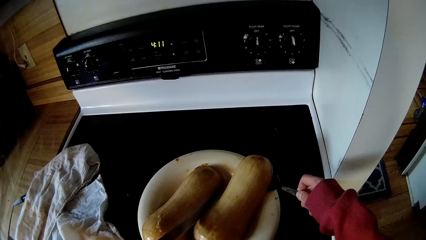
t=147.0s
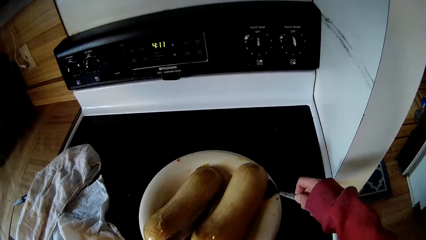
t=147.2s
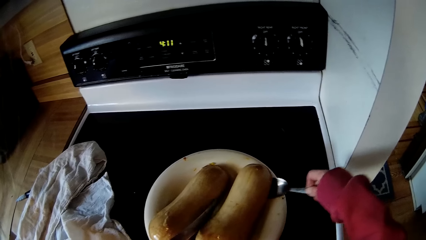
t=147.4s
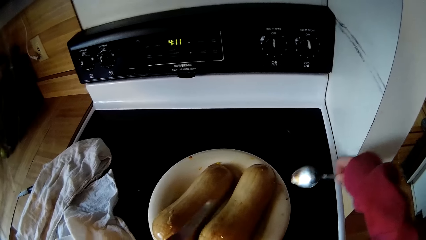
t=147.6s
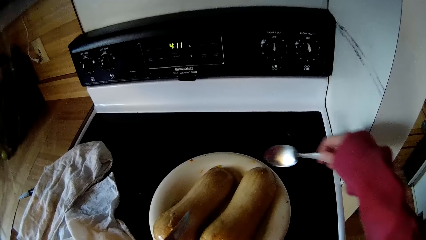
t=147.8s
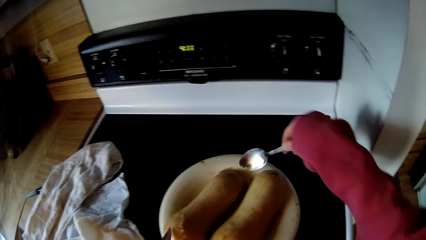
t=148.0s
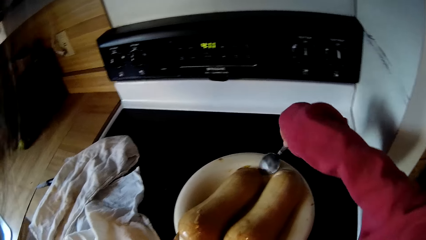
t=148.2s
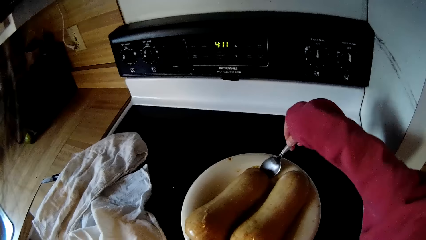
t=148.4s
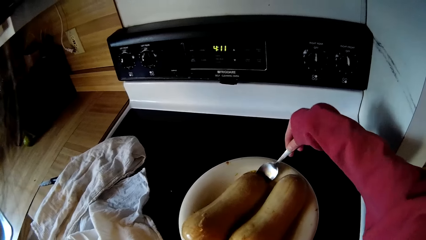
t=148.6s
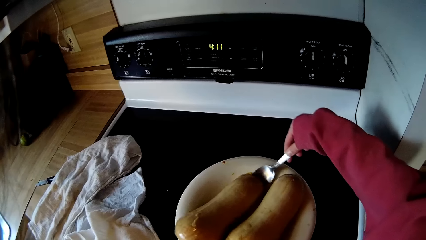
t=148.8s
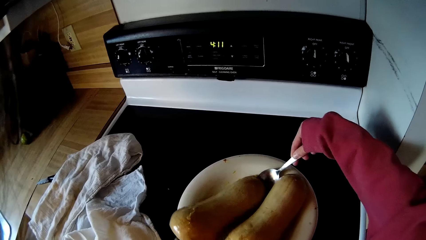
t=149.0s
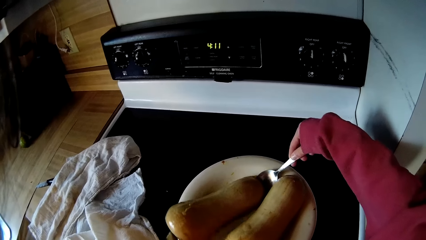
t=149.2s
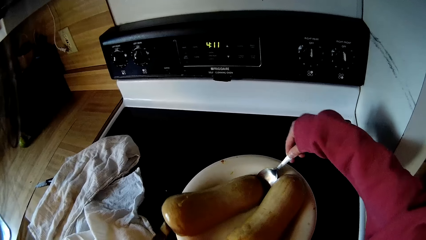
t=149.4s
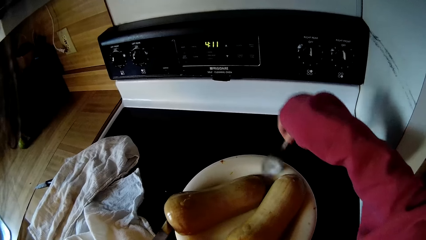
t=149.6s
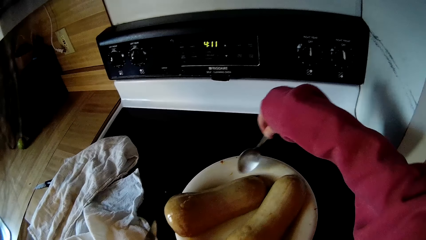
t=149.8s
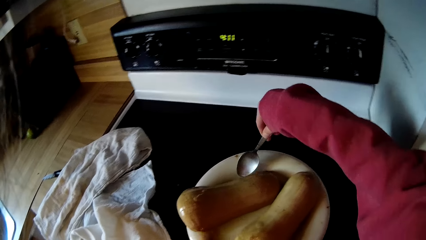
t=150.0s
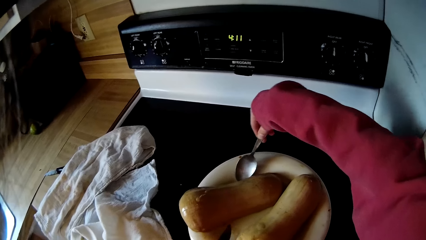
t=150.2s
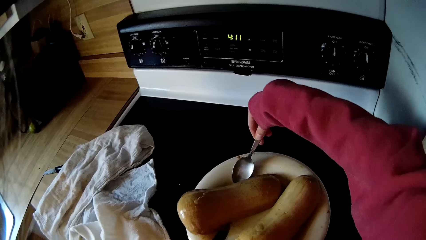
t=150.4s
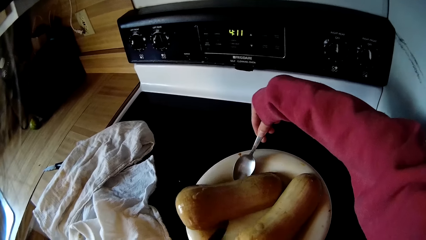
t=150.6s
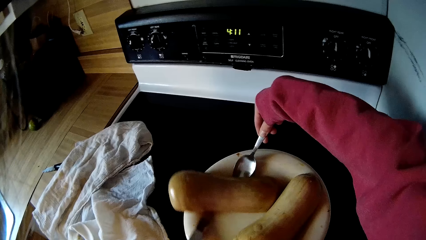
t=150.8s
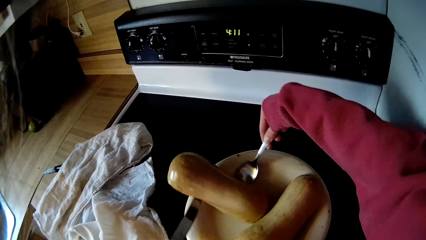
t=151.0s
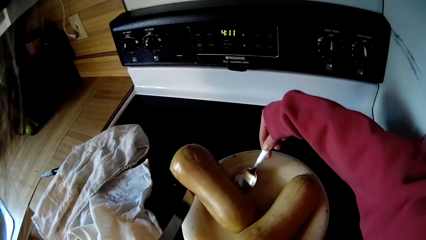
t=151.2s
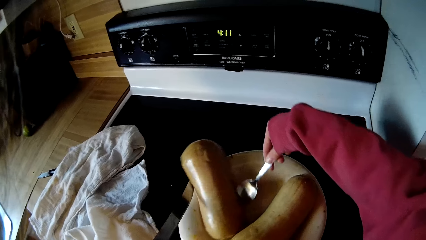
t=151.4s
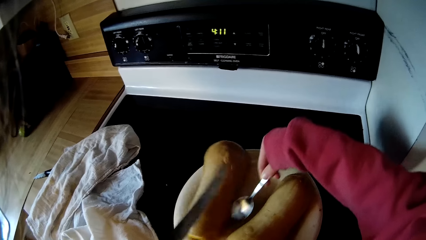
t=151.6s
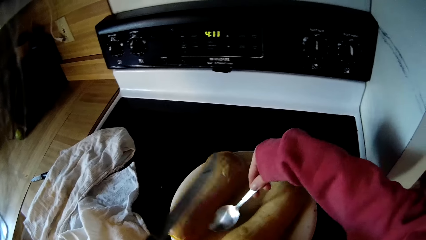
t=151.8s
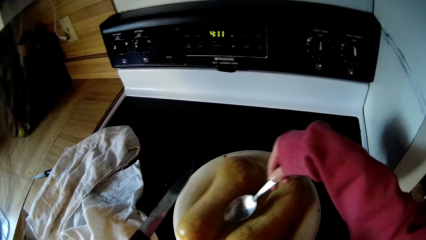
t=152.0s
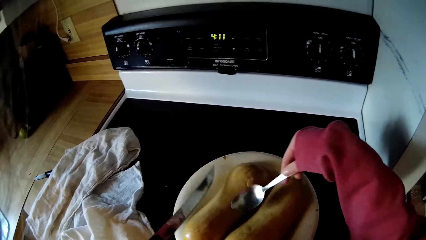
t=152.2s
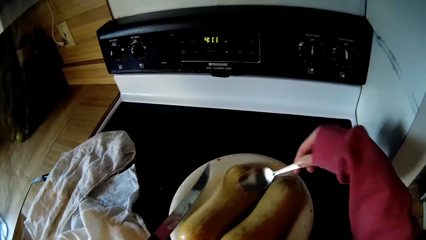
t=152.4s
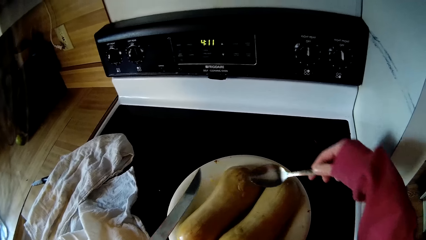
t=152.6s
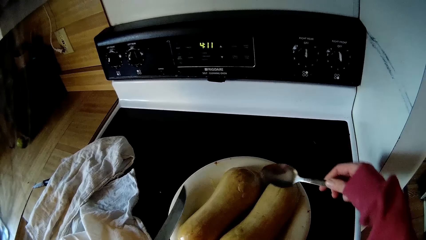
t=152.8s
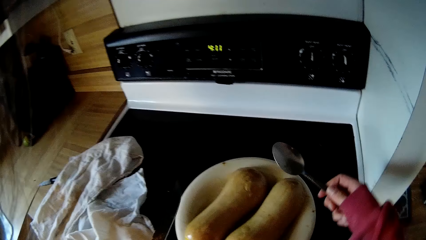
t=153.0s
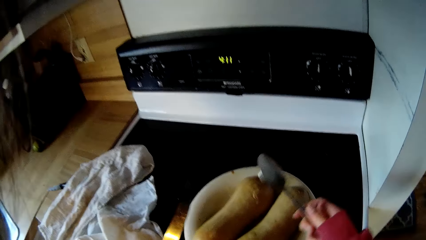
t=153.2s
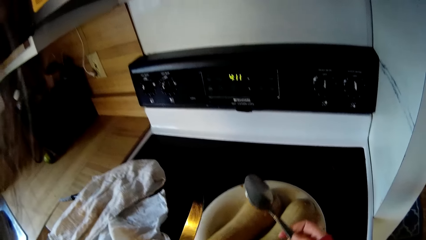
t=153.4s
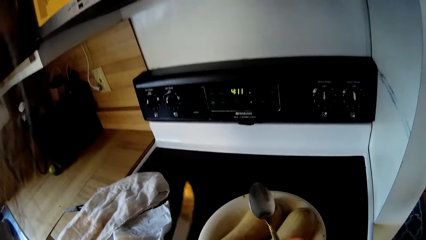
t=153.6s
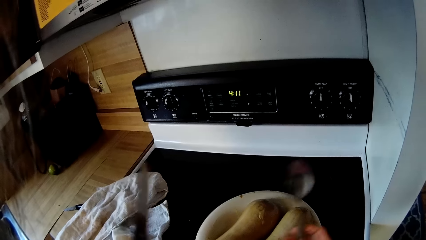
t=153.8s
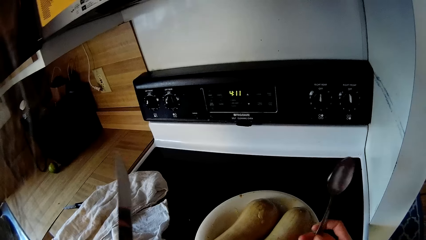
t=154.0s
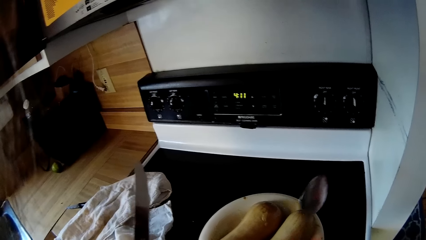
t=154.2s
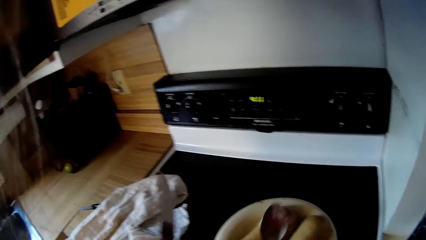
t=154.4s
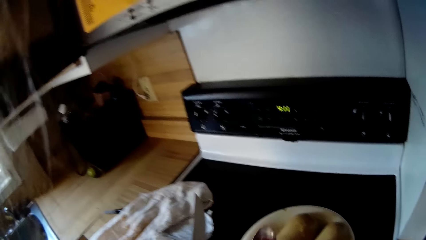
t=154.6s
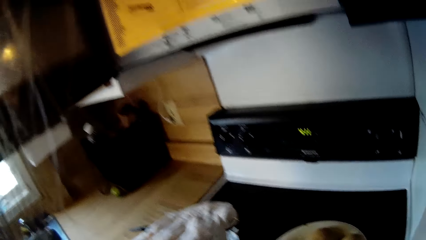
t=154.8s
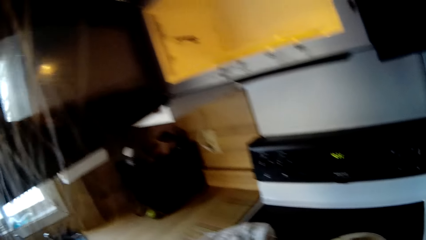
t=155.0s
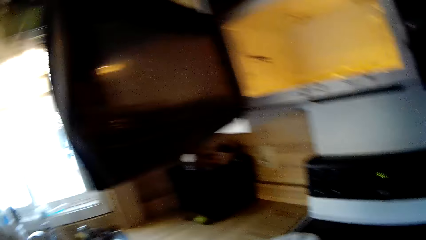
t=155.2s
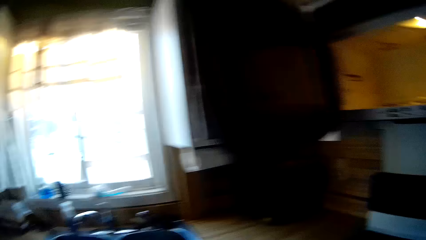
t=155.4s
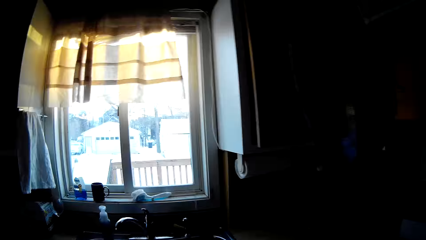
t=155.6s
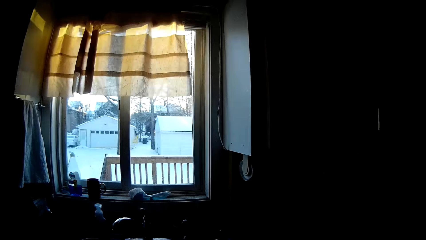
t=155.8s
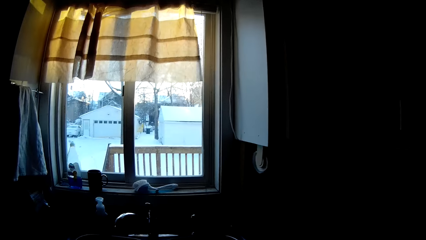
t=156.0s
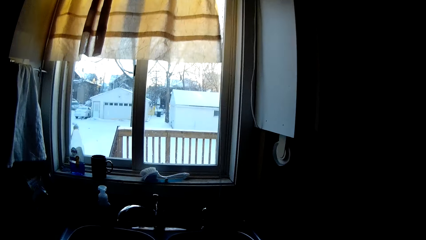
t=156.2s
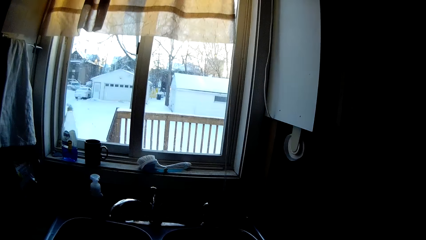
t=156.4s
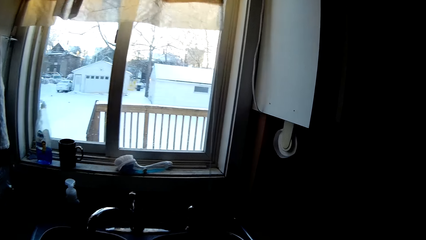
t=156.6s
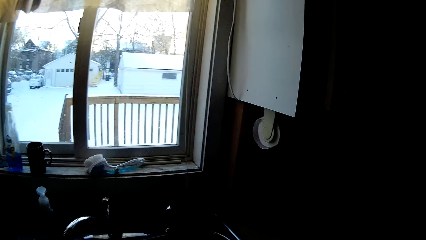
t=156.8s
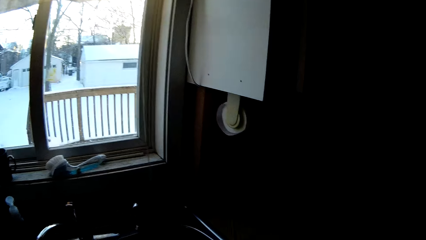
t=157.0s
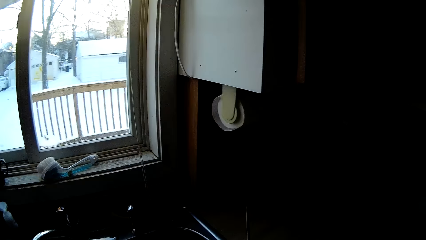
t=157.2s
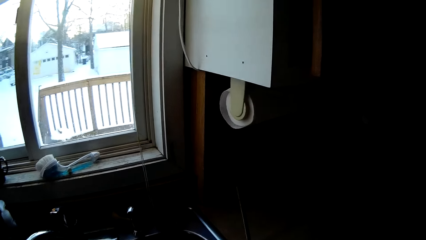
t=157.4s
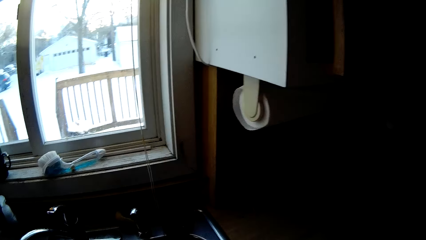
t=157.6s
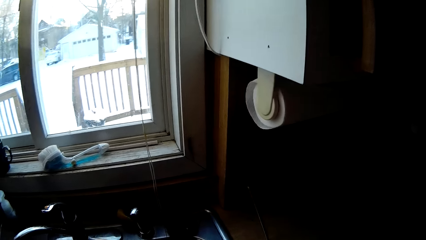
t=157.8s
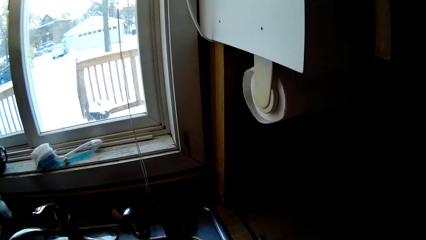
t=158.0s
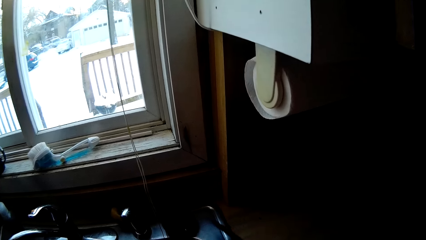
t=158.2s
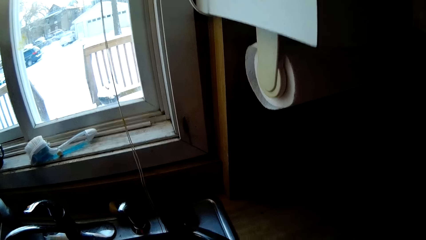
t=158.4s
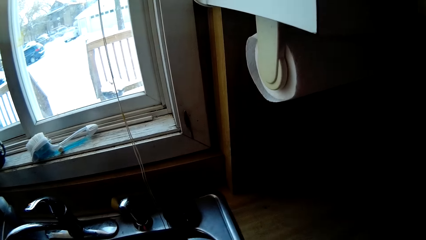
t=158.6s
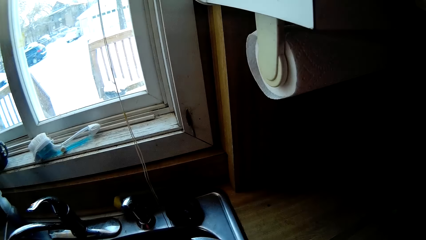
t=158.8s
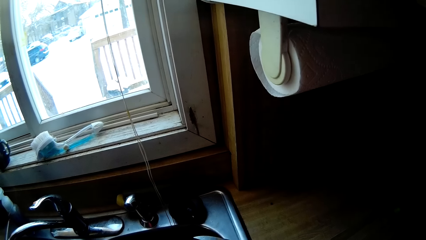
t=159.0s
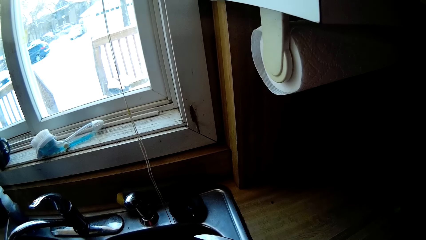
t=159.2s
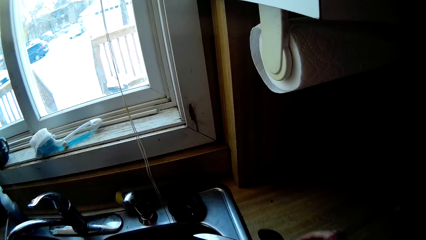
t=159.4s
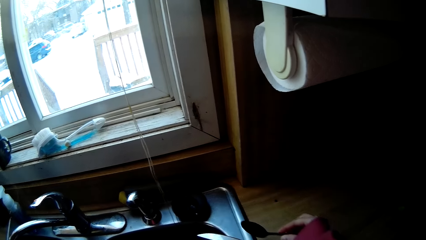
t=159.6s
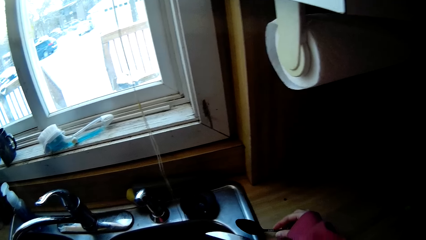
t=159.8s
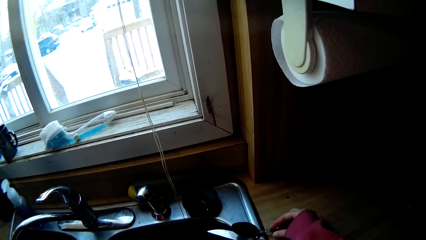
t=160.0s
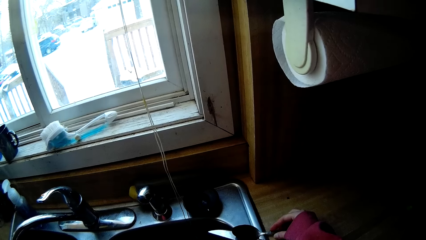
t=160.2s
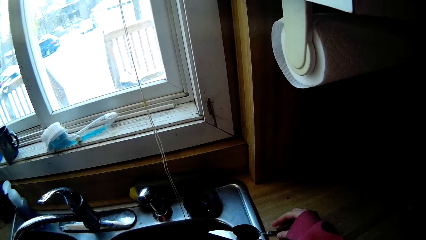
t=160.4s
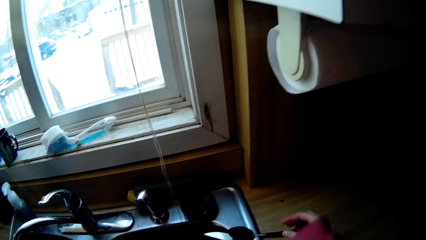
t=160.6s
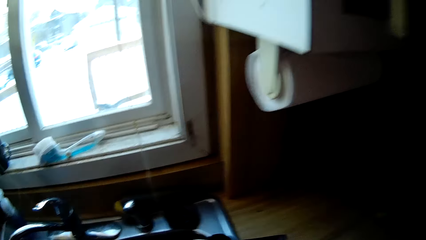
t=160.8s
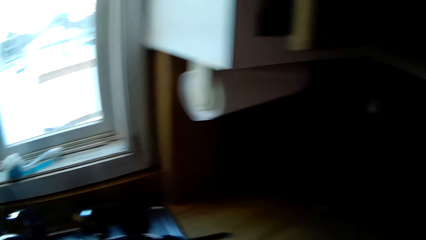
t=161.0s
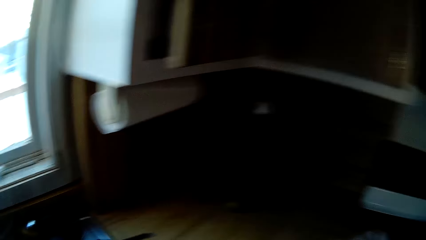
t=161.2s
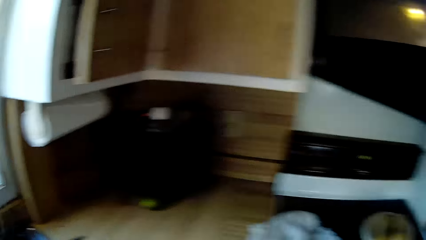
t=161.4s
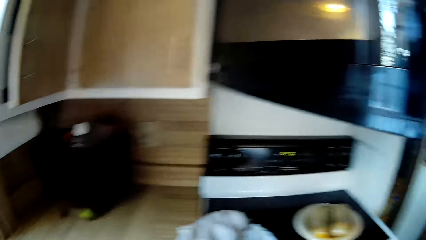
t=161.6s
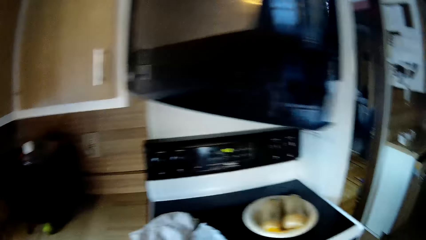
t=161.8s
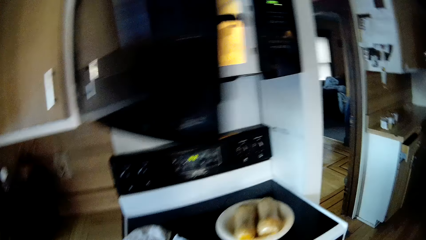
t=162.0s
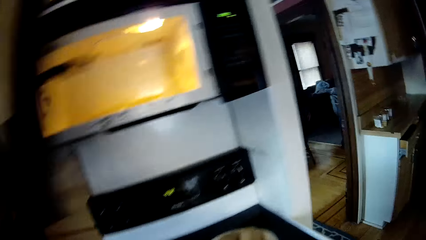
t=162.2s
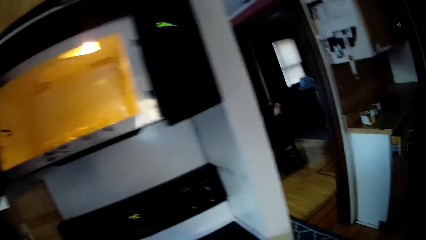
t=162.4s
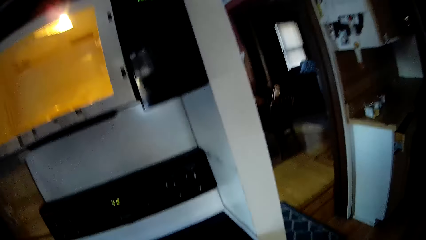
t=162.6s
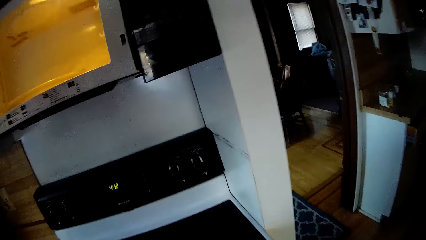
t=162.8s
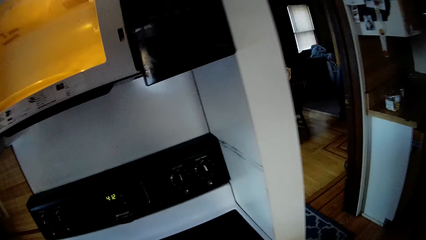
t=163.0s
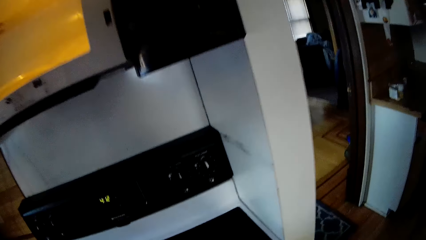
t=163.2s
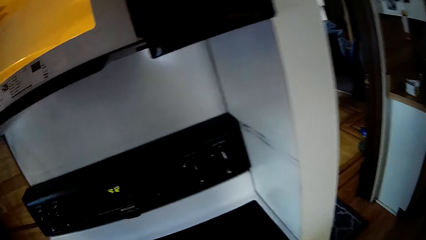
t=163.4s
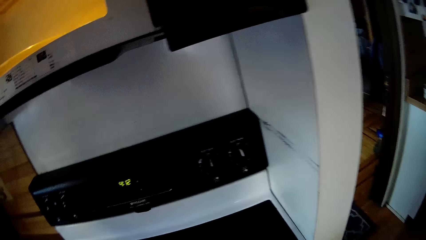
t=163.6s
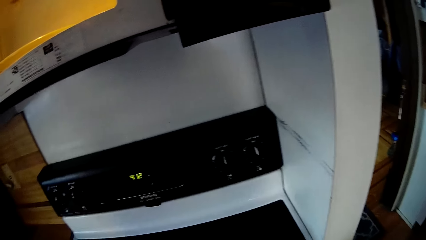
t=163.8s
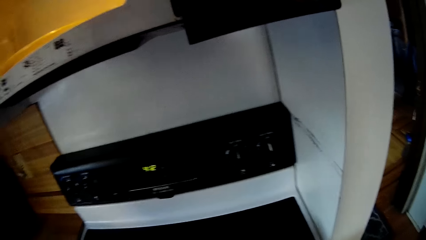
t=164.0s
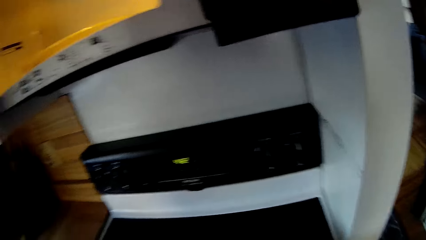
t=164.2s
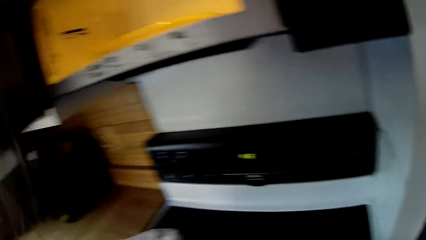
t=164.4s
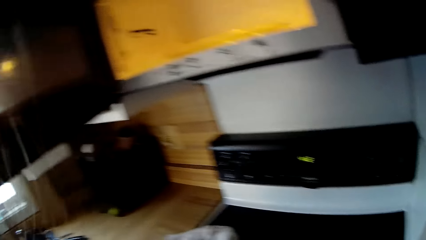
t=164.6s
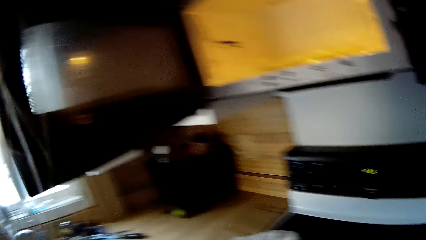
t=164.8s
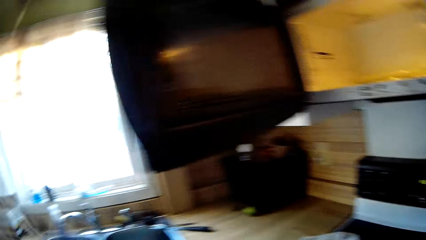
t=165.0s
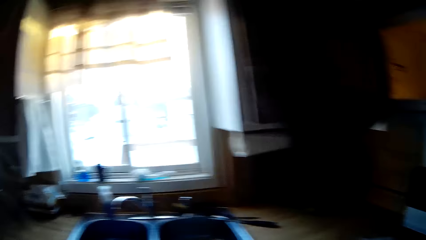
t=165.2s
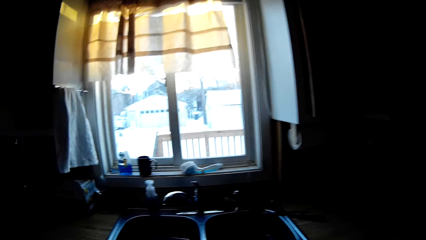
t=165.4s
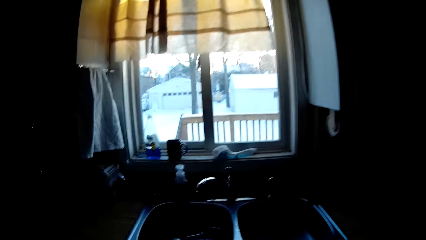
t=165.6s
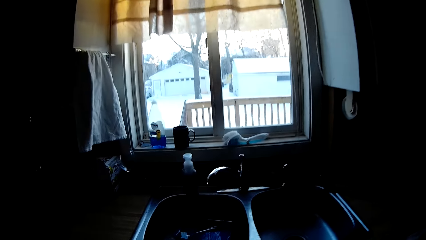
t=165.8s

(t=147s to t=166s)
The camera wearer cuts the food with the spoon. She turns the first mushroom on the plate on the cooker with the spoon and knife in both hands. She looks at the spoon and the knife. She drops the knife and spoon on the sink with her right hand.
